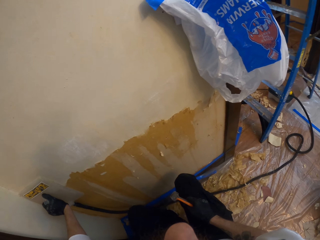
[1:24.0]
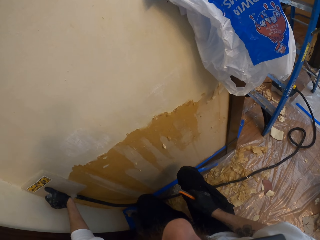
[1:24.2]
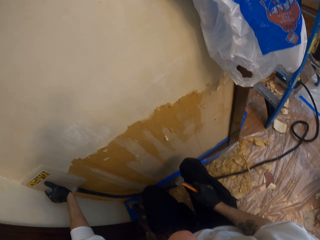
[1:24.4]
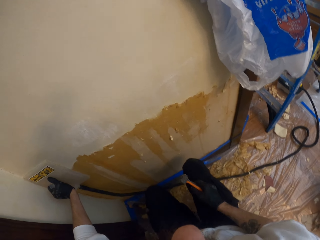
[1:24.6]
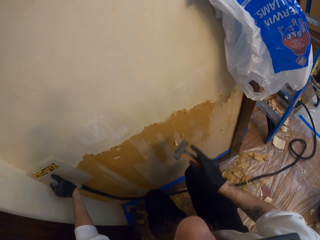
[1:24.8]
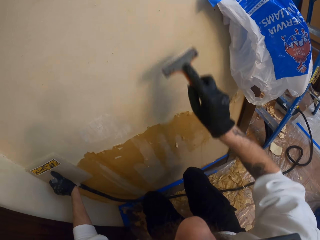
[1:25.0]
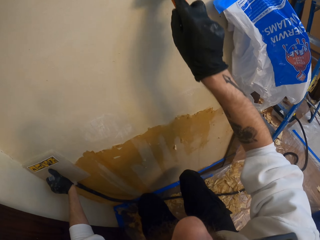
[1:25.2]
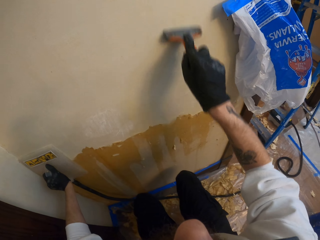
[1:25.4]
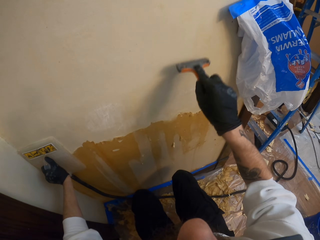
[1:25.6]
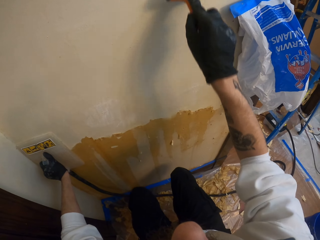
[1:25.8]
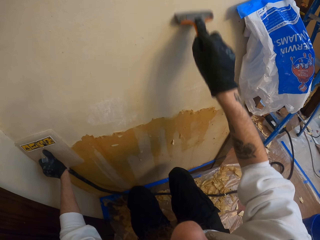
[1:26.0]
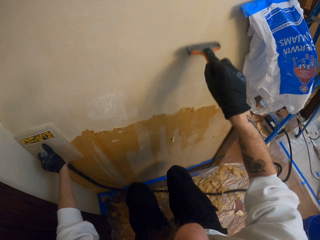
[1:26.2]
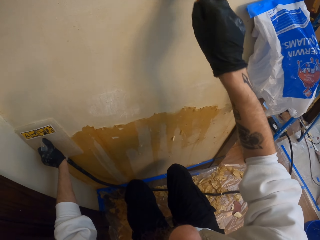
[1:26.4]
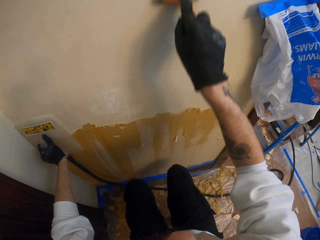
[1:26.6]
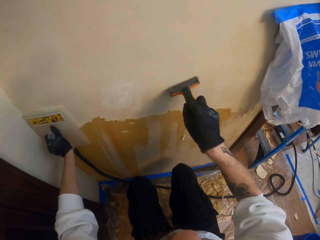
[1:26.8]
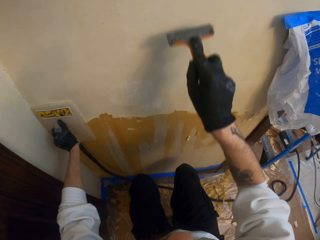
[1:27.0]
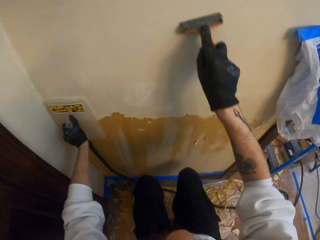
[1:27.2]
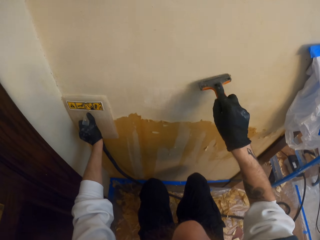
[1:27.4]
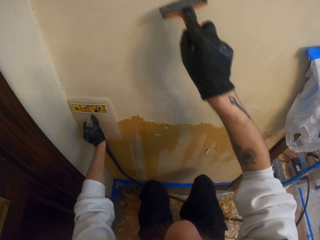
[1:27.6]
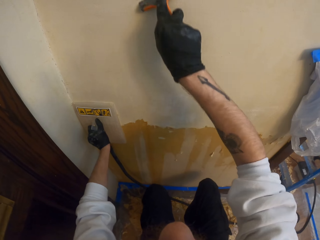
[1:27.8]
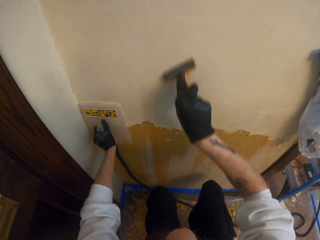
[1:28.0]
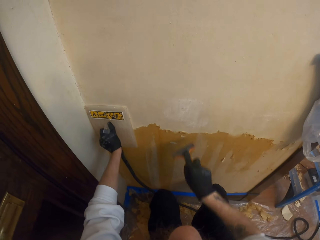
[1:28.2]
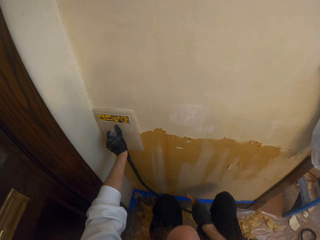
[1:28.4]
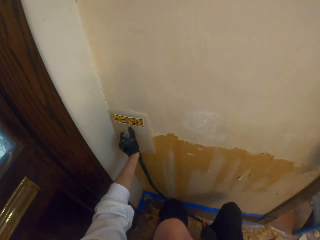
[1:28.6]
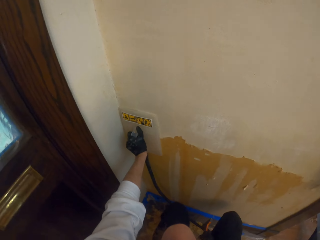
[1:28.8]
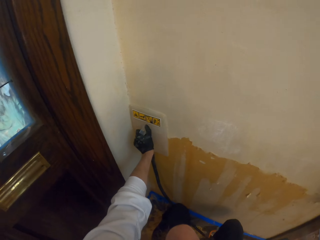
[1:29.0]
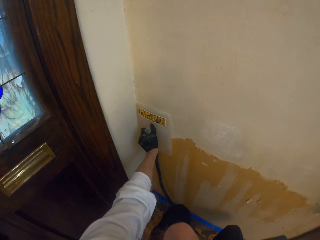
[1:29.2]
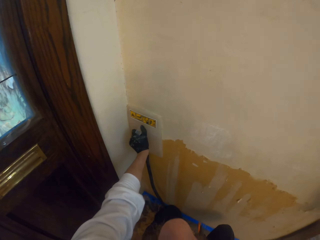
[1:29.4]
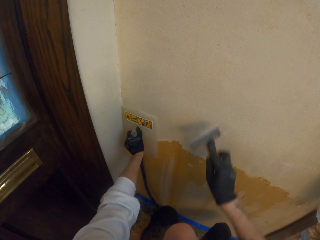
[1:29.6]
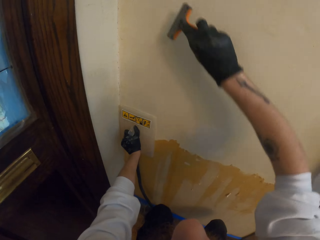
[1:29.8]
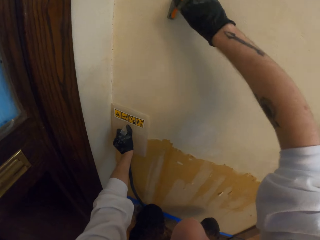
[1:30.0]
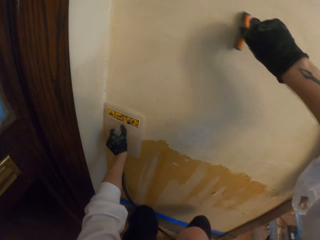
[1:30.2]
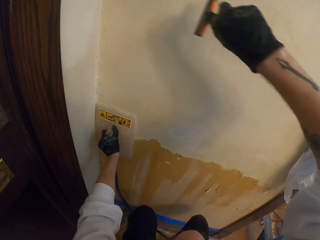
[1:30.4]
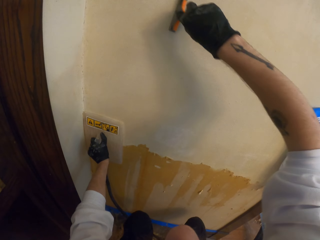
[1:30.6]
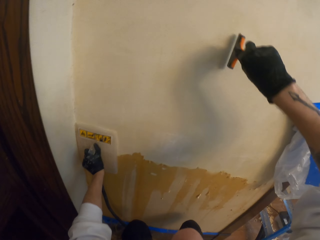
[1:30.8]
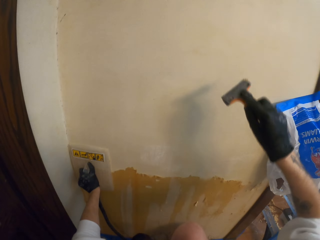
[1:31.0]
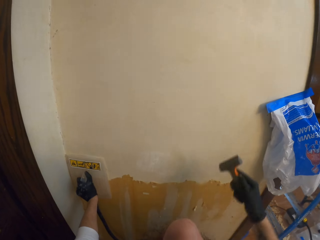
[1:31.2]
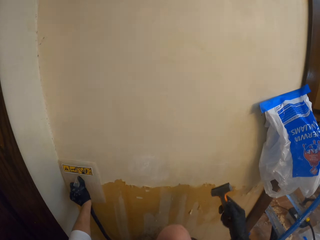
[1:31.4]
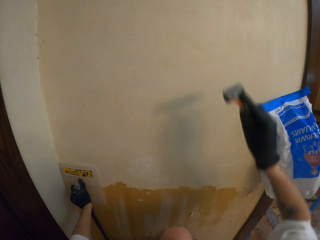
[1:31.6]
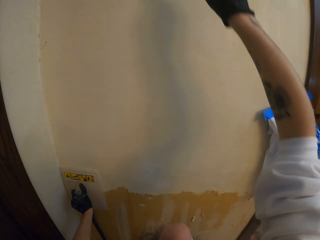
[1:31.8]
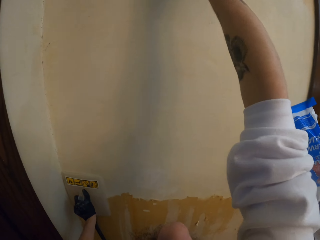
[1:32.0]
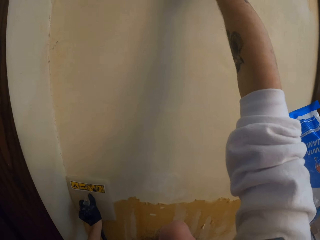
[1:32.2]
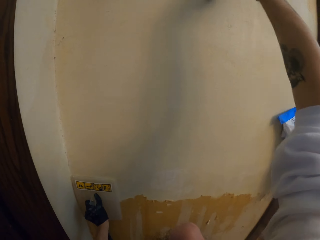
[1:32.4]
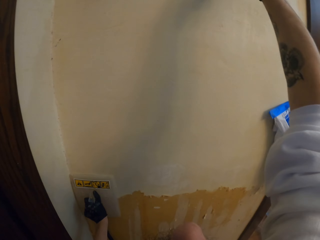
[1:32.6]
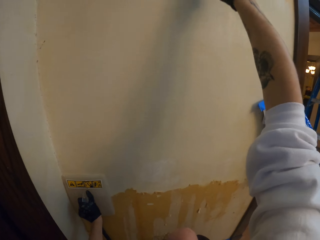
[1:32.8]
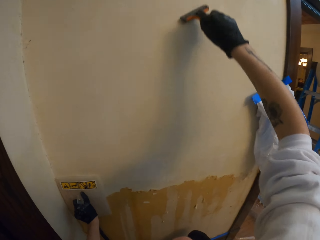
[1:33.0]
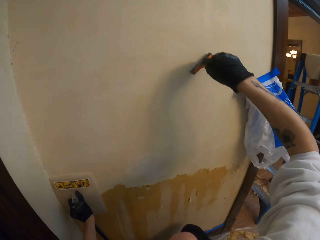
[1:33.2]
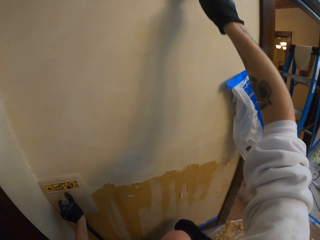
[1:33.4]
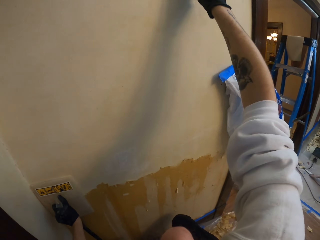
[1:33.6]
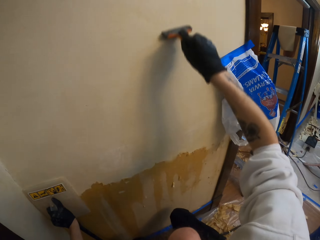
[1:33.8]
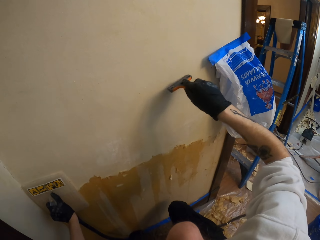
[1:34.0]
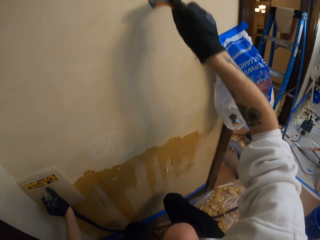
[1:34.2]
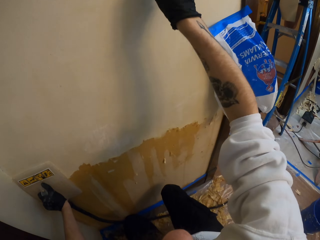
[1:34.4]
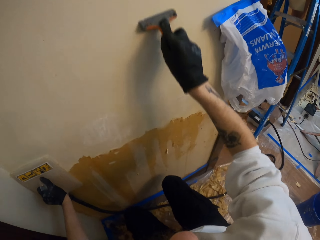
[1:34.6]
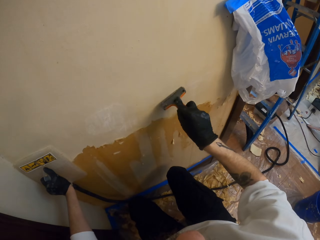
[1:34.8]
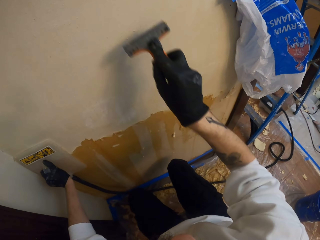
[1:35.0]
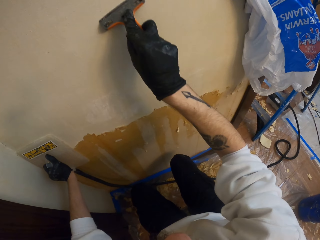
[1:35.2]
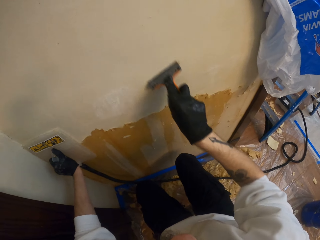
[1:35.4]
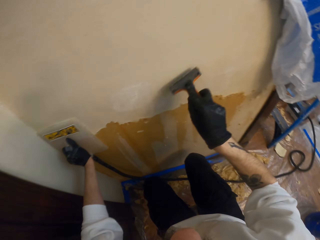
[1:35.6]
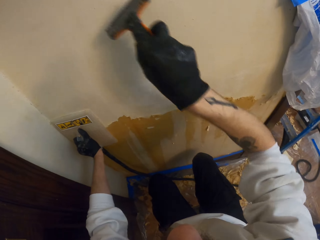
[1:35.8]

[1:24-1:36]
The camera wearer scrapes the wall using the scraper. He removes the paint with his right hand.

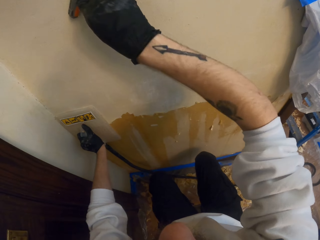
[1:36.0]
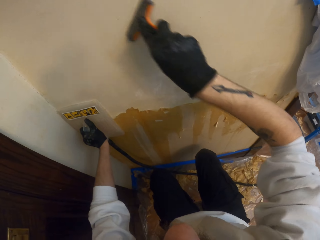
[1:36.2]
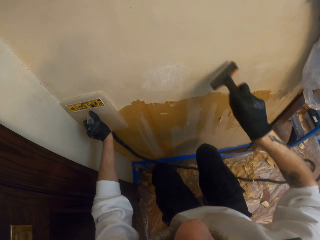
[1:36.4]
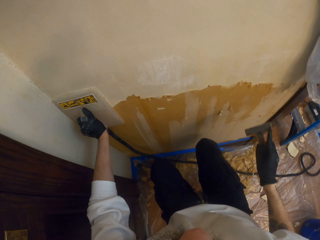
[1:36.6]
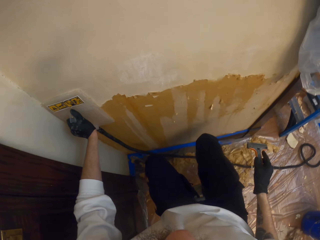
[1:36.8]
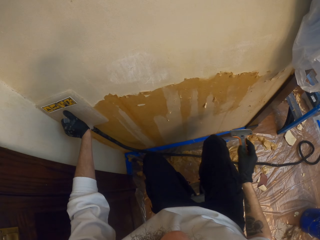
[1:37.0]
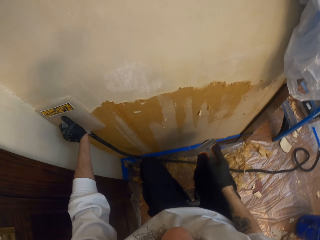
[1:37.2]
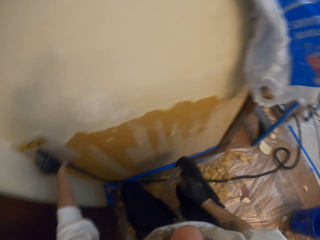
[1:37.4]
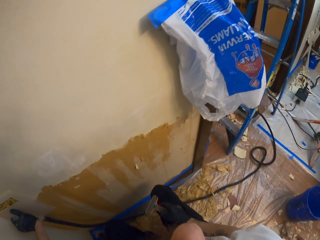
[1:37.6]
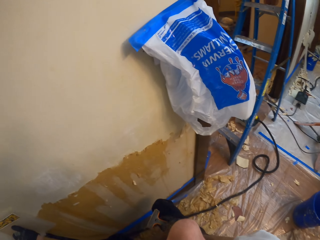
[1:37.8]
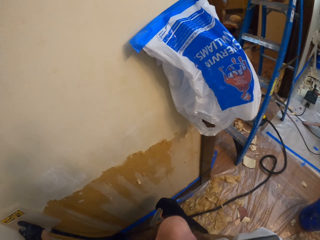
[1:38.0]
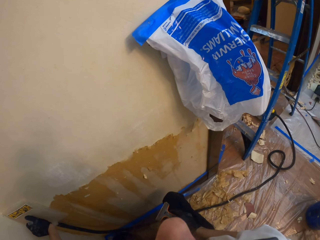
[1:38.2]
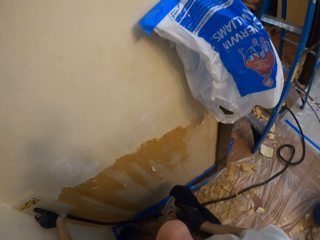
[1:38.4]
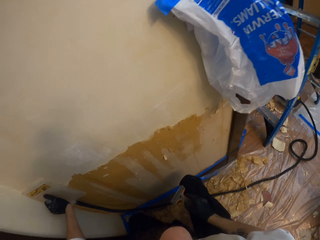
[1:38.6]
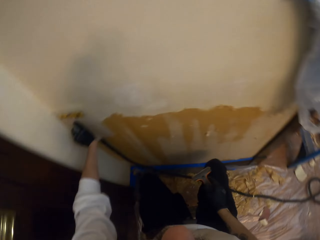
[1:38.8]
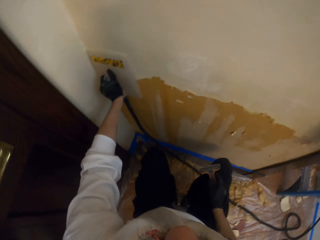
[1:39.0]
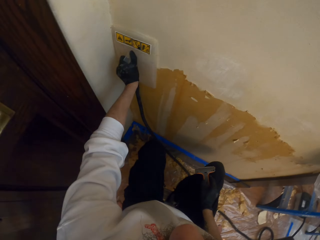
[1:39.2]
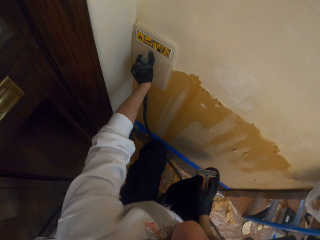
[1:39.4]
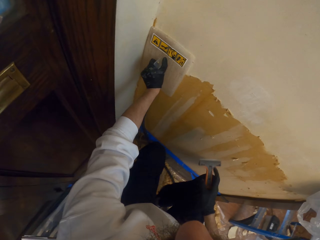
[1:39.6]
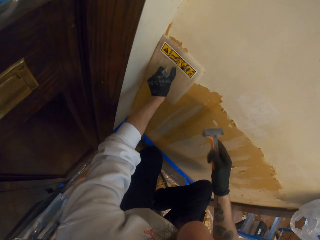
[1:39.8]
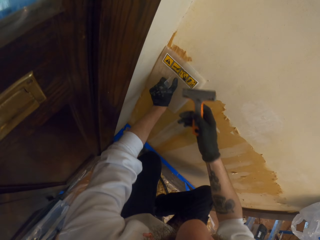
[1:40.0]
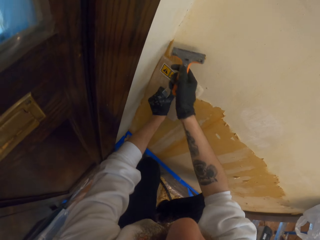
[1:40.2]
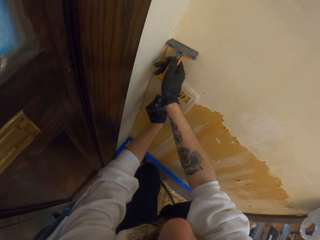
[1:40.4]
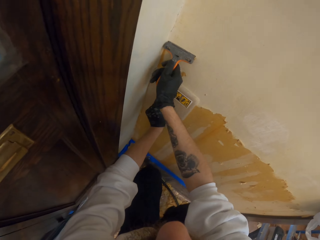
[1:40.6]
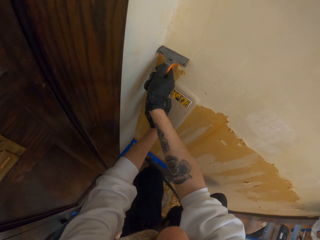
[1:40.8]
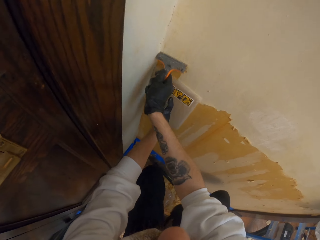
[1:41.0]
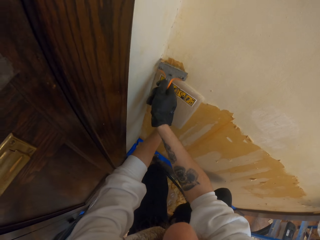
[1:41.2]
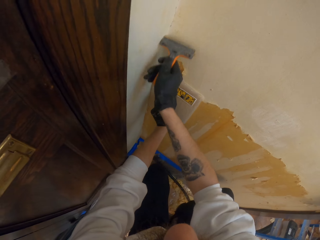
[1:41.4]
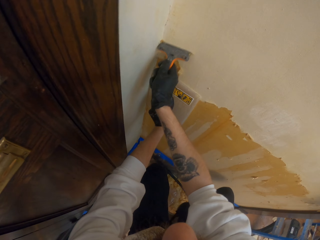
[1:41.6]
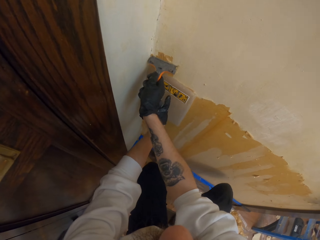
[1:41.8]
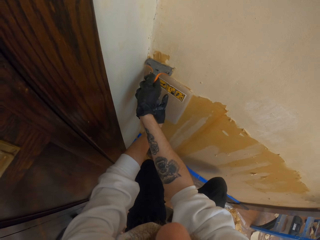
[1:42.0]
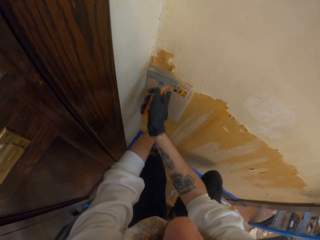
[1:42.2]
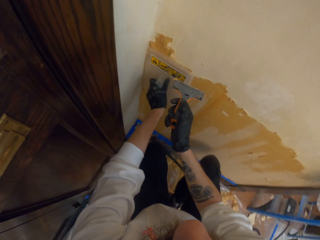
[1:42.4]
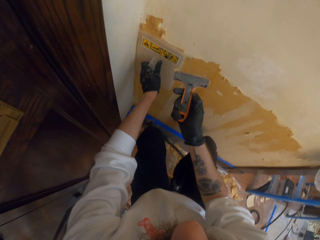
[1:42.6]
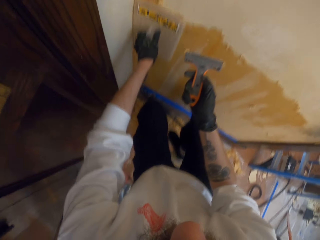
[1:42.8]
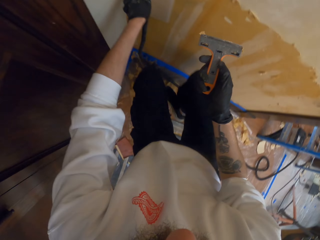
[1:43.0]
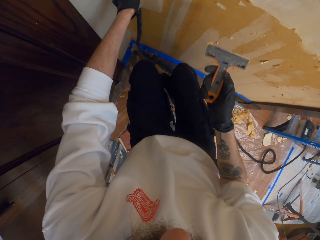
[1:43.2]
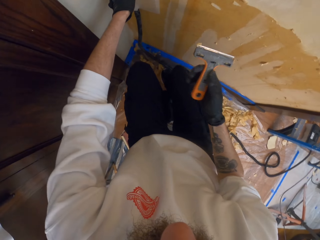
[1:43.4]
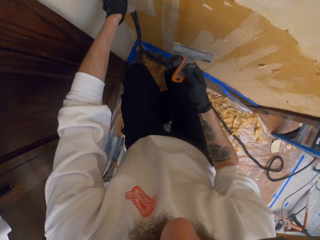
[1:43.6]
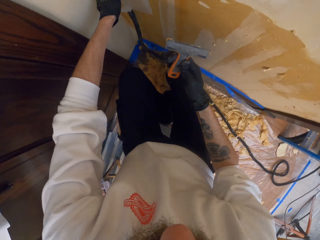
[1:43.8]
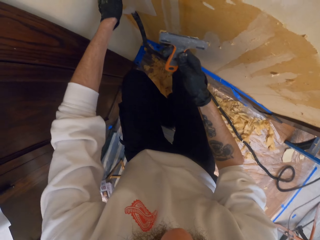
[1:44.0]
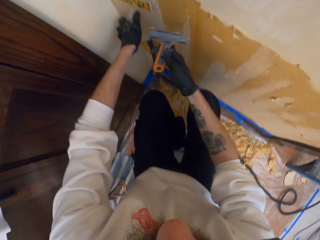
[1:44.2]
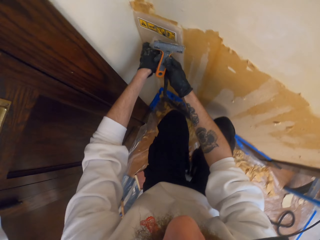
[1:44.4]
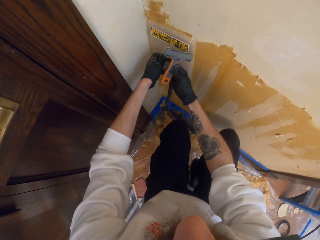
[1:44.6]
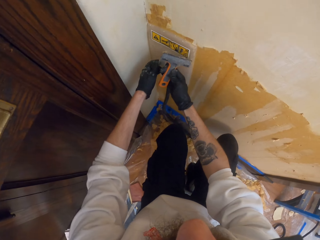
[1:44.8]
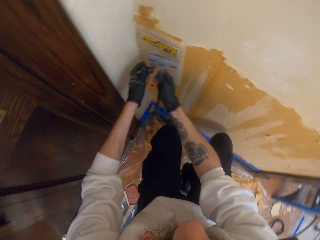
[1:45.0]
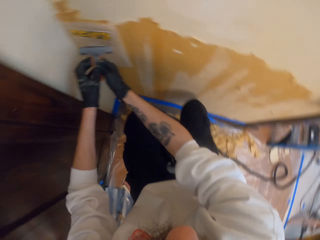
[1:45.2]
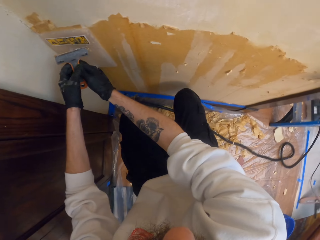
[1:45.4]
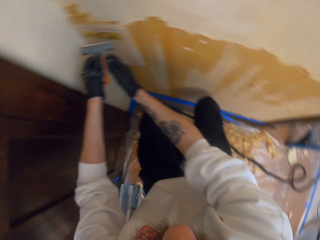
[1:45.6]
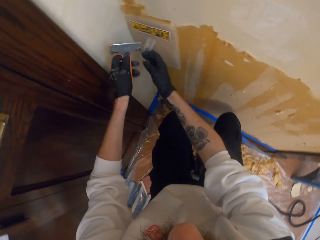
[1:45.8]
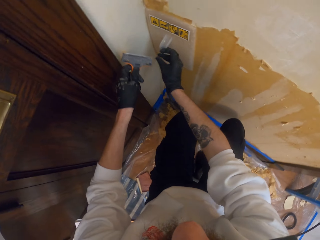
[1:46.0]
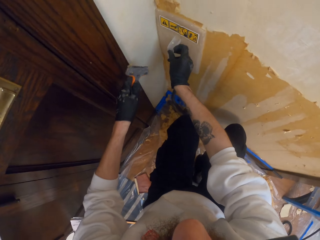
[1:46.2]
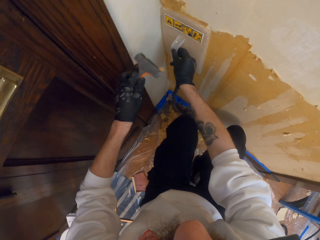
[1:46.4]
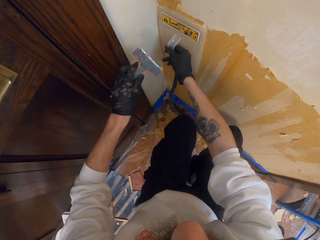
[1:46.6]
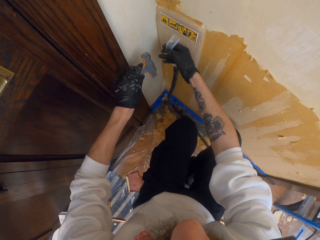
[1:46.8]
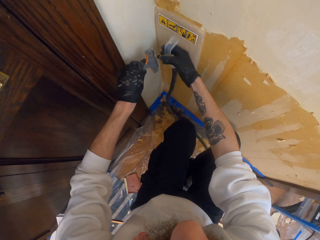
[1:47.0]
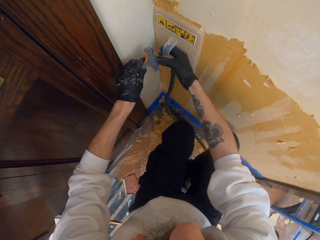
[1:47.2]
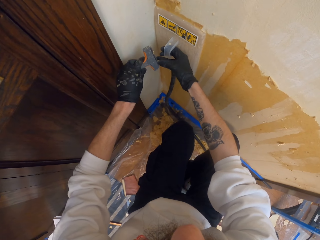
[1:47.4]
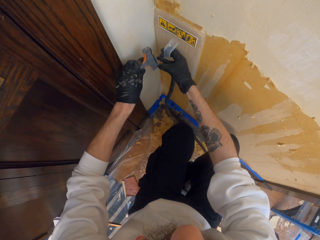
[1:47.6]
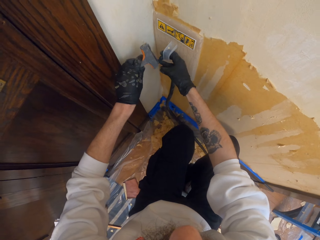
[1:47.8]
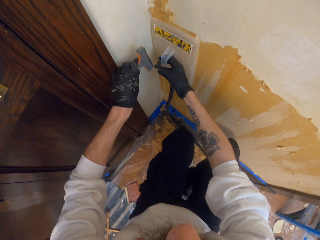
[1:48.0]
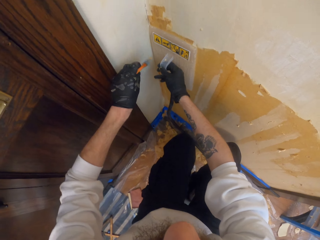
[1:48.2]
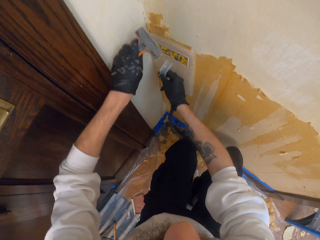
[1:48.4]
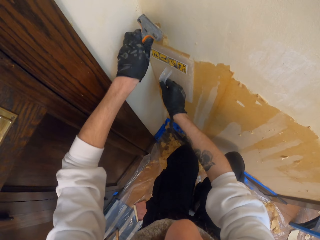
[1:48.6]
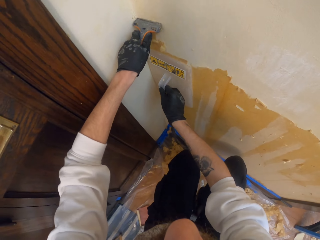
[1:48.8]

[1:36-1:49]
The camera wearer looks at the wall. He scrapes off the glue from the wall using the scraper. He removes the wall. He transfers the scraper to his left hand and the steamer to his right hand. He removes the glue from the scraper. He holds something with his left hand.
